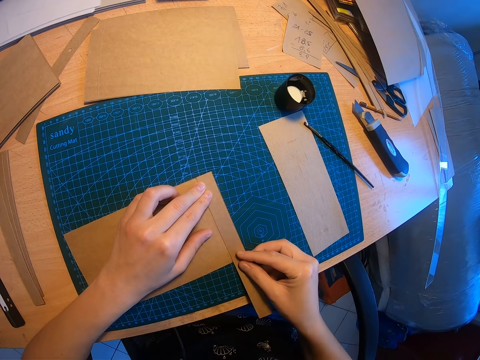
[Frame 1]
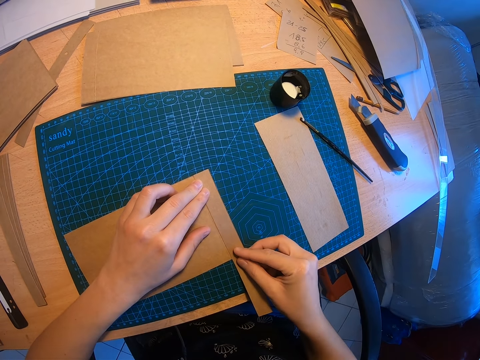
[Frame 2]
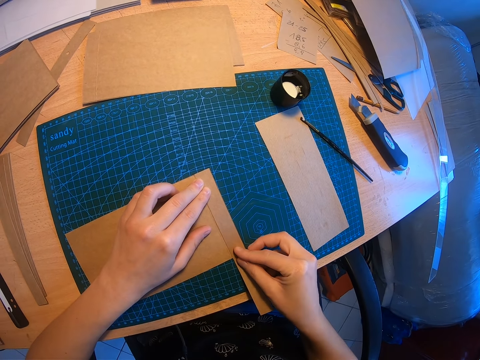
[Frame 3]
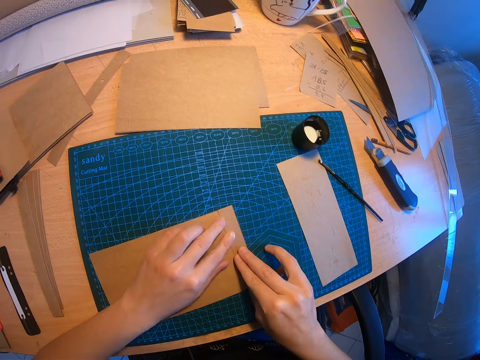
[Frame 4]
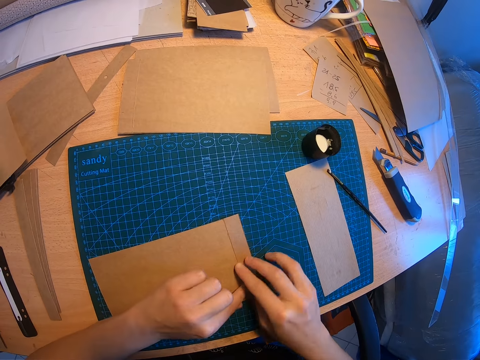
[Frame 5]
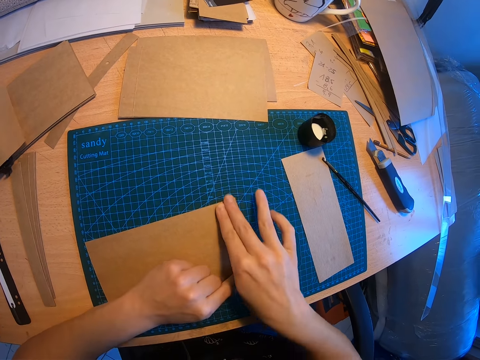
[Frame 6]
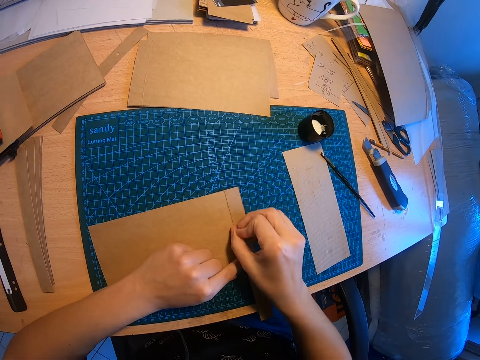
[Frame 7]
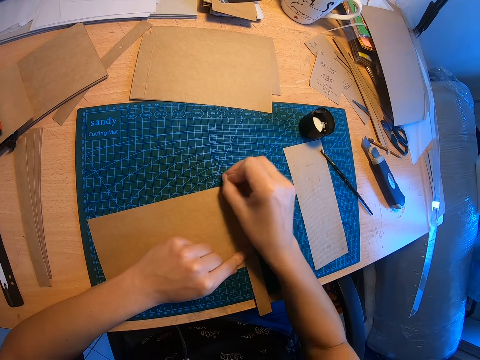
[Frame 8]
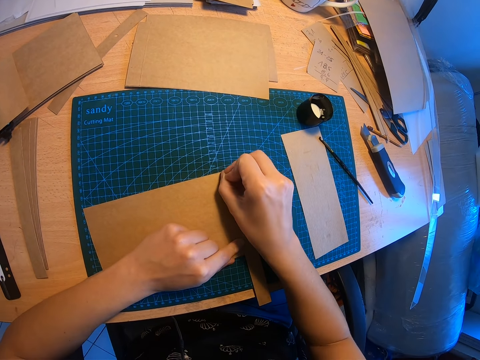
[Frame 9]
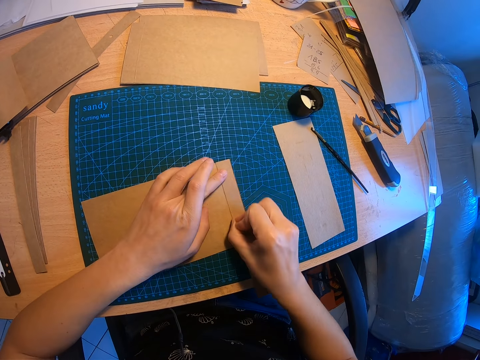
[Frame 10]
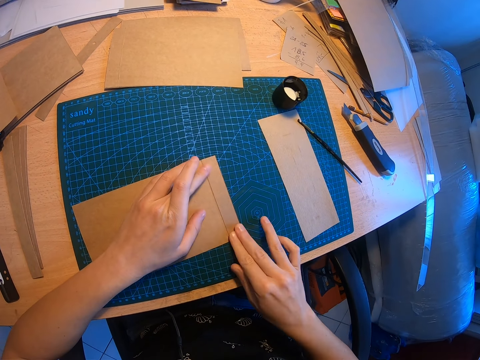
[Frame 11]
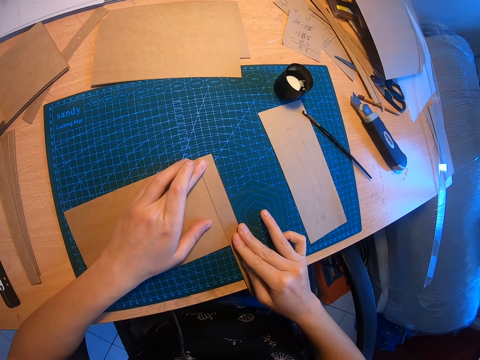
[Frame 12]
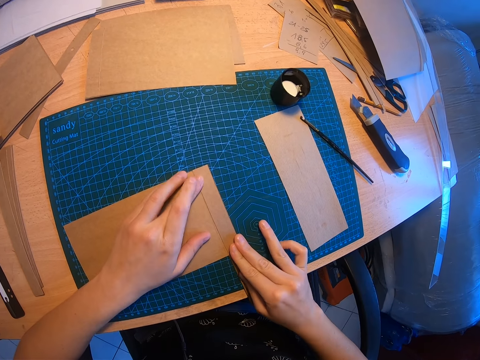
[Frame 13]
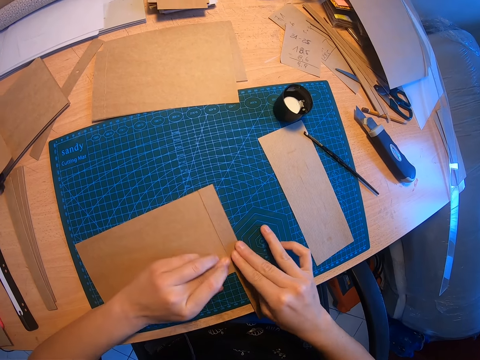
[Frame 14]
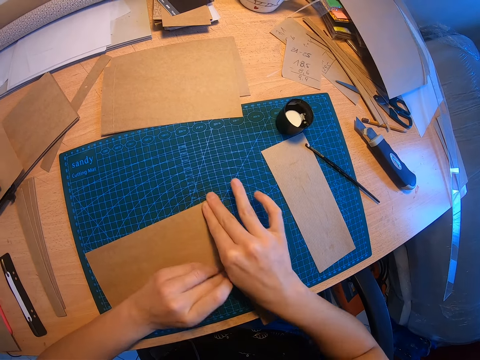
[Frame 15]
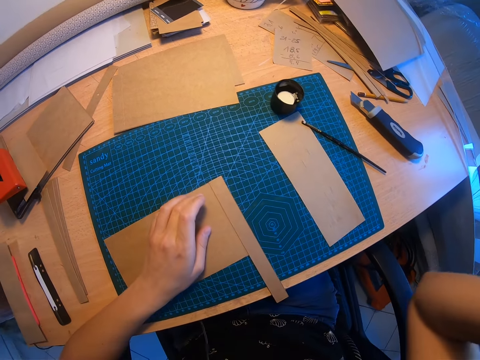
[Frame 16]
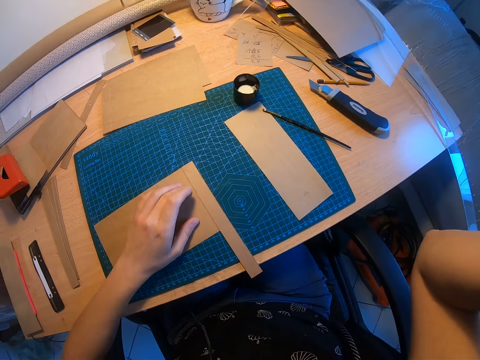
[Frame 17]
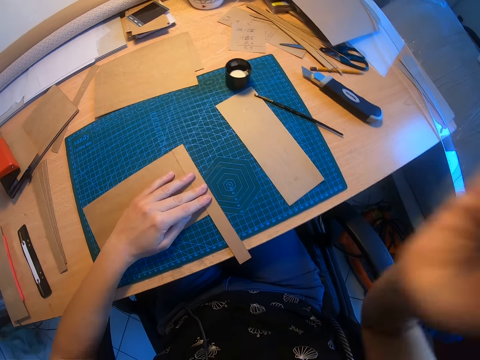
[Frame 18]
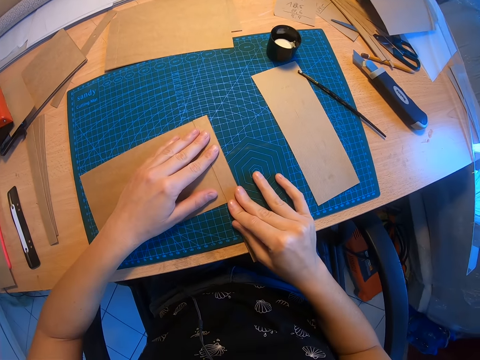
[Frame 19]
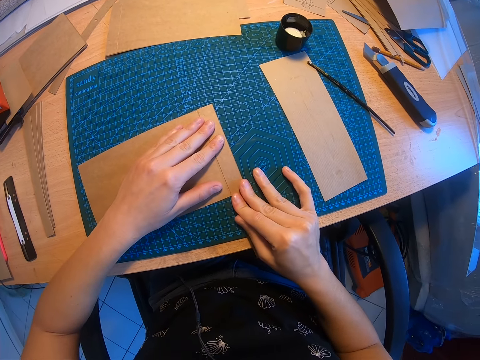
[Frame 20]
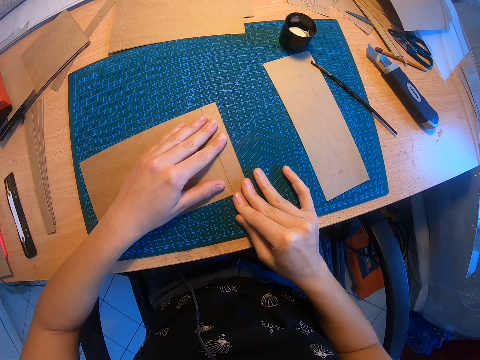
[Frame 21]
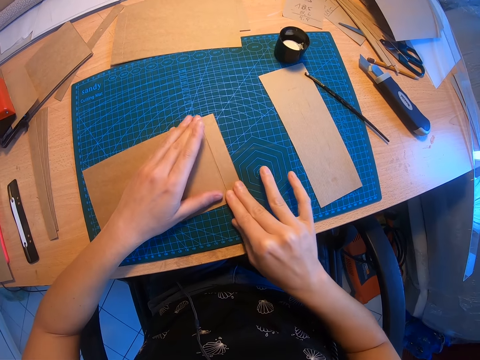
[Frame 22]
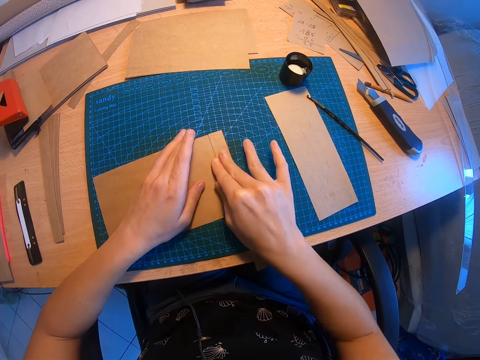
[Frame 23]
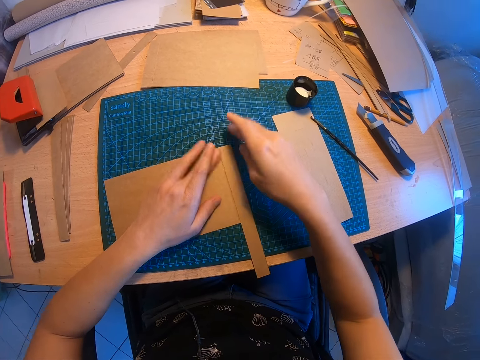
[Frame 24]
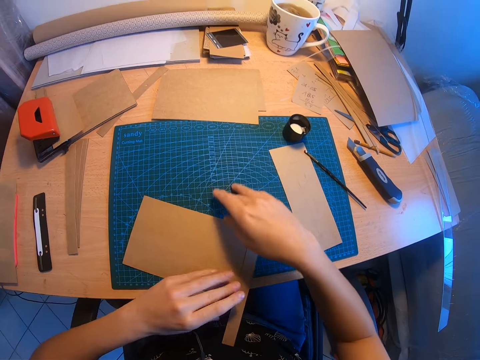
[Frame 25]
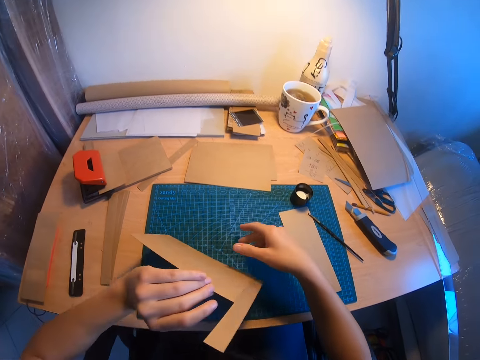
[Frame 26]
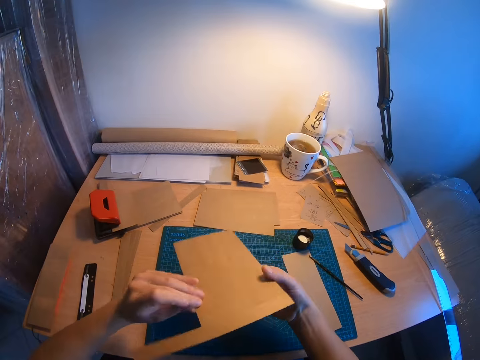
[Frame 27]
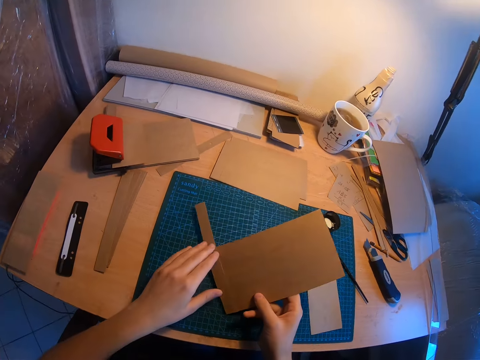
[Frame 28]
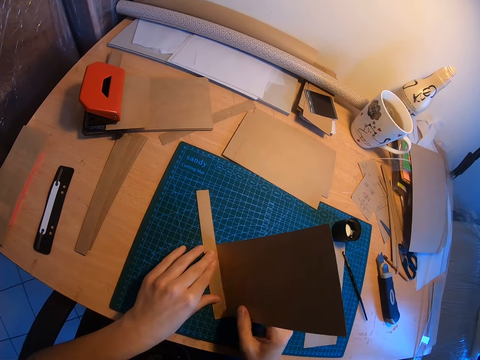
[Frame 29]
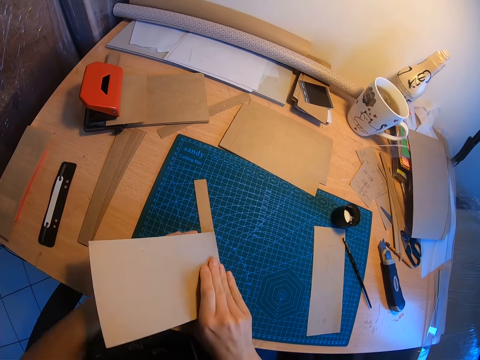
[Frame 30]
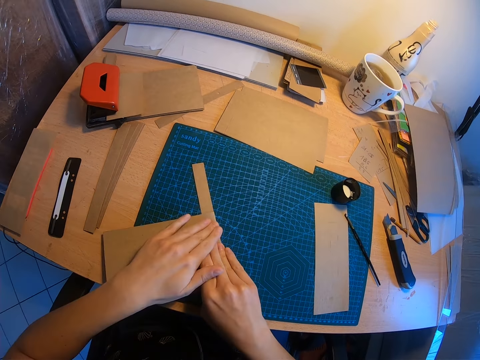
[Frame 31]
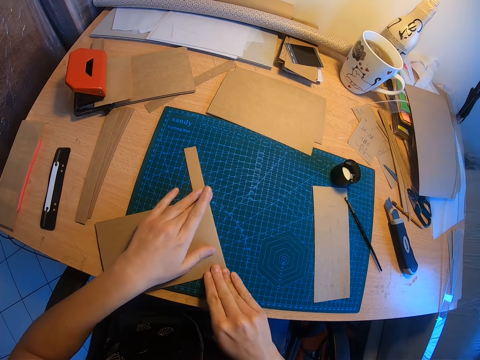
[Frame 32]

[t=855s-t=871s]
The camera wearer presses the papers together. She raises her right hand. She smoothens the piece of brown paper with her right hand. She returns her hand on the paper. She presses the papers together. She picks up the piece of brown paper from the desk, turns the piece of brown paper, drops the piece of brown paper and folds the piece of brown paper.

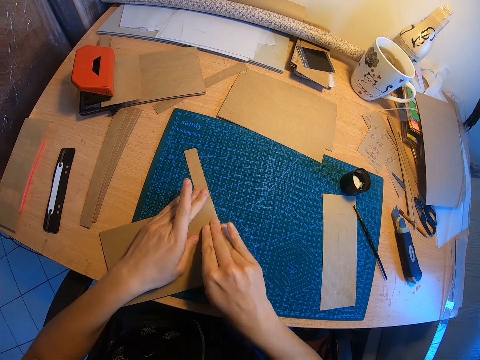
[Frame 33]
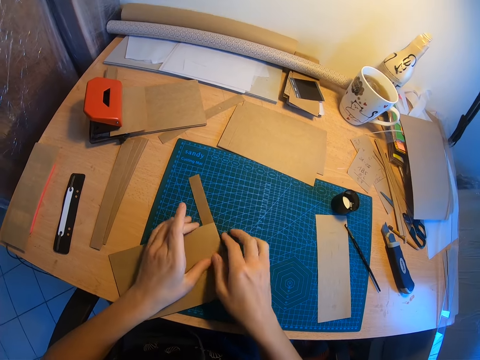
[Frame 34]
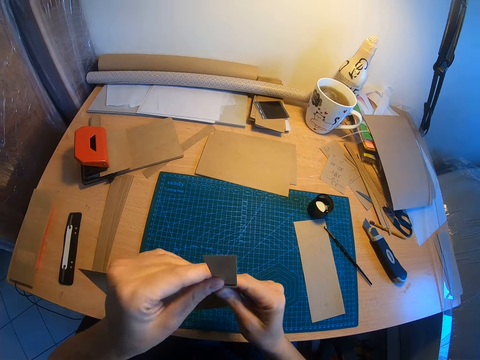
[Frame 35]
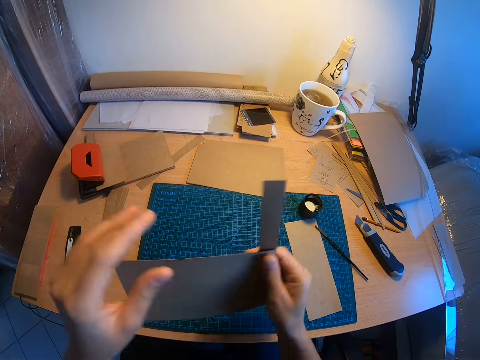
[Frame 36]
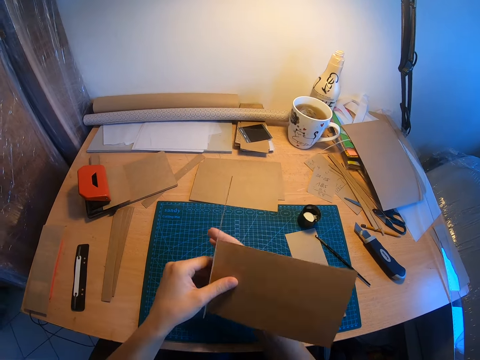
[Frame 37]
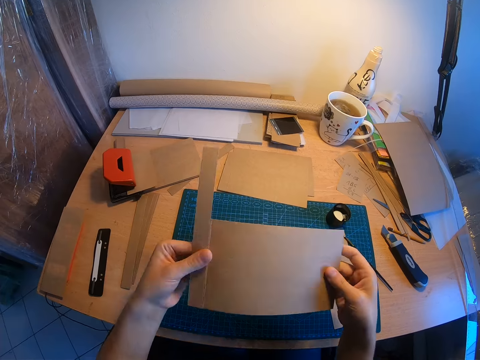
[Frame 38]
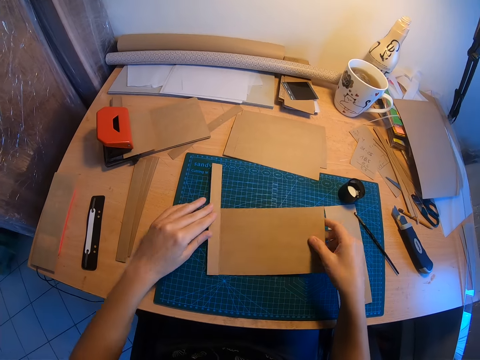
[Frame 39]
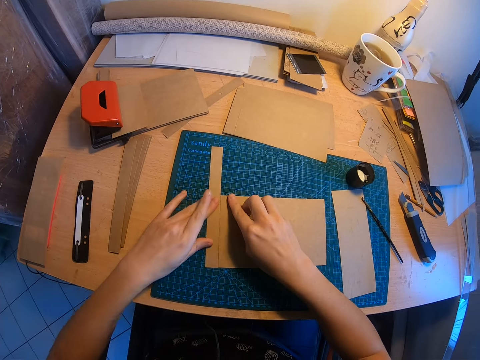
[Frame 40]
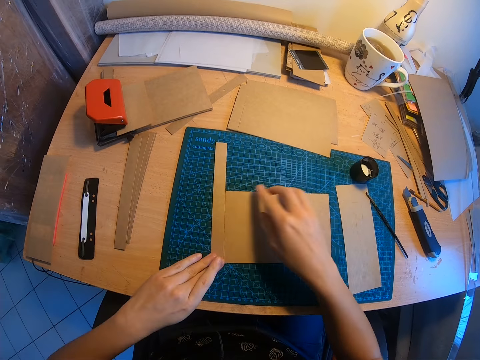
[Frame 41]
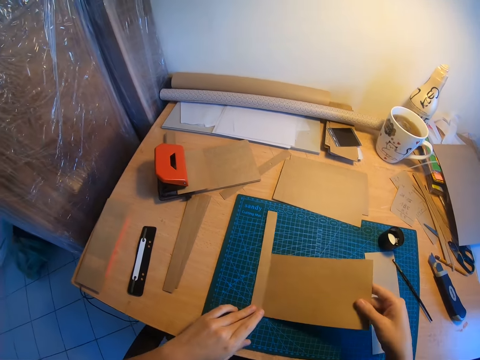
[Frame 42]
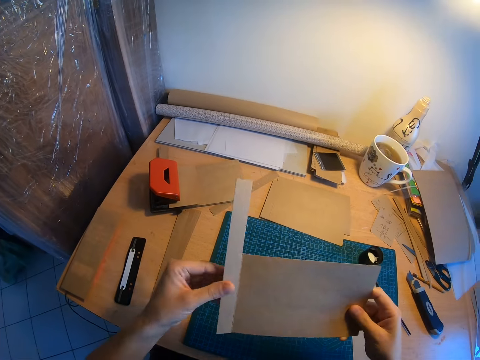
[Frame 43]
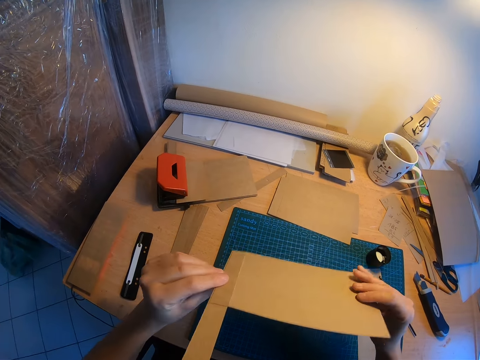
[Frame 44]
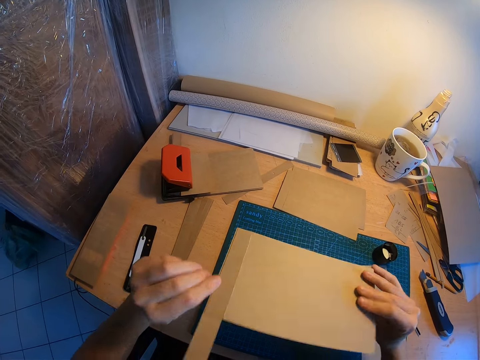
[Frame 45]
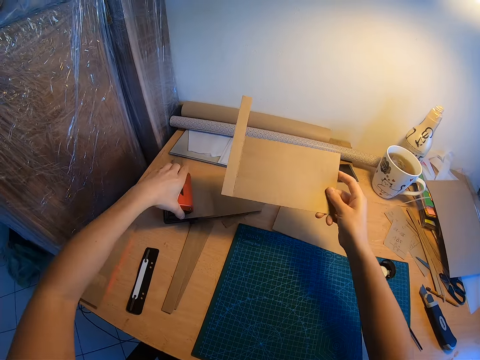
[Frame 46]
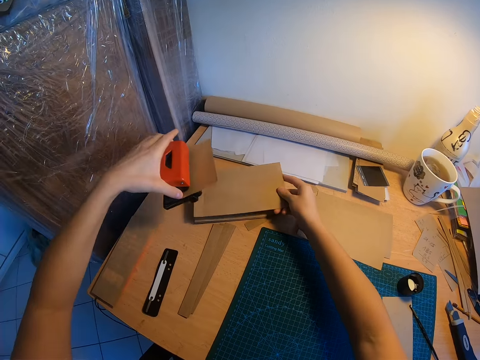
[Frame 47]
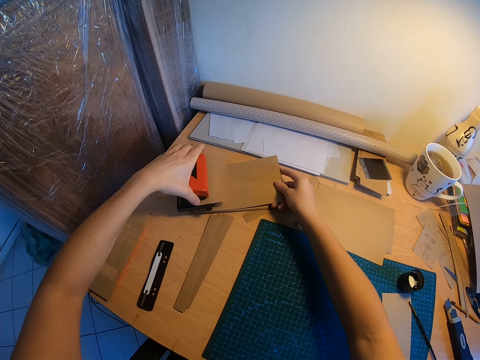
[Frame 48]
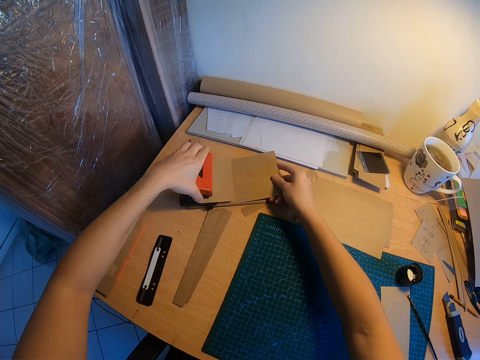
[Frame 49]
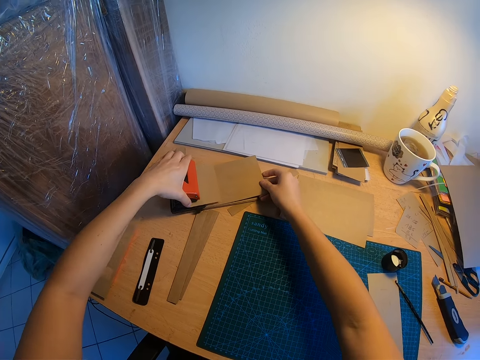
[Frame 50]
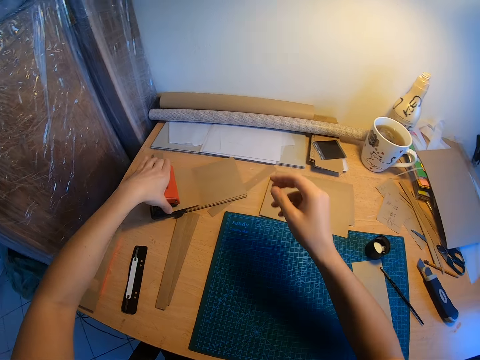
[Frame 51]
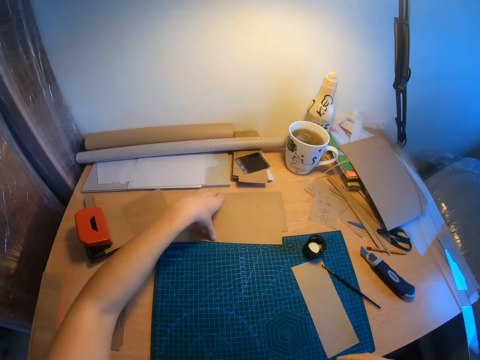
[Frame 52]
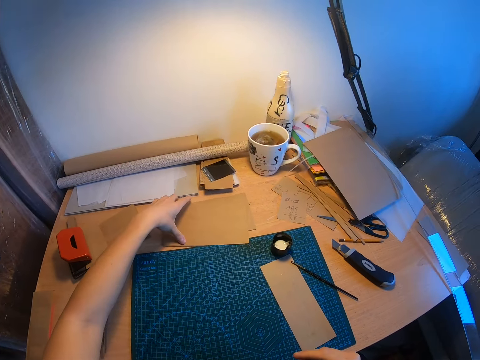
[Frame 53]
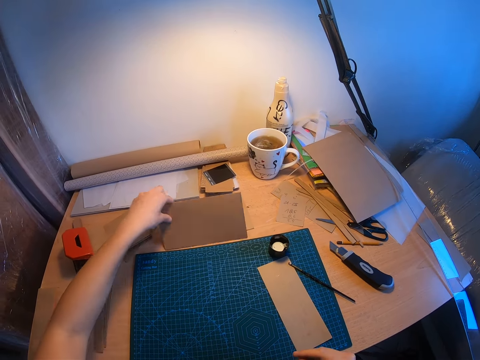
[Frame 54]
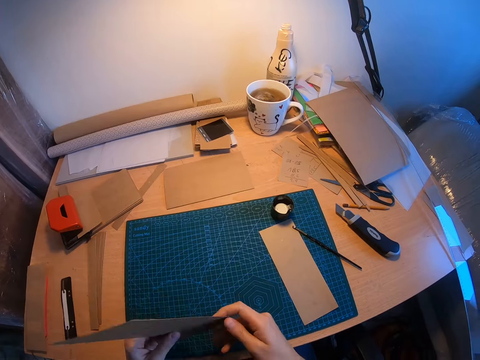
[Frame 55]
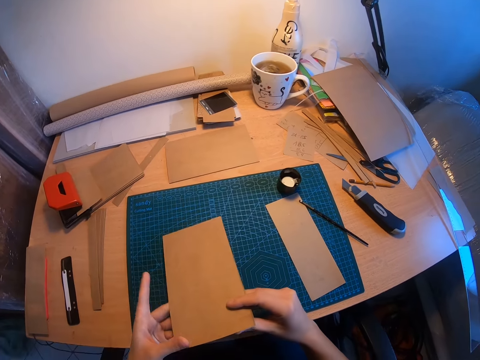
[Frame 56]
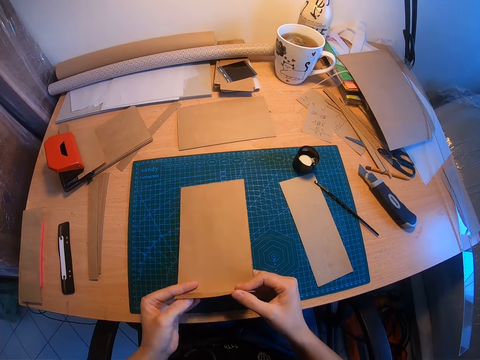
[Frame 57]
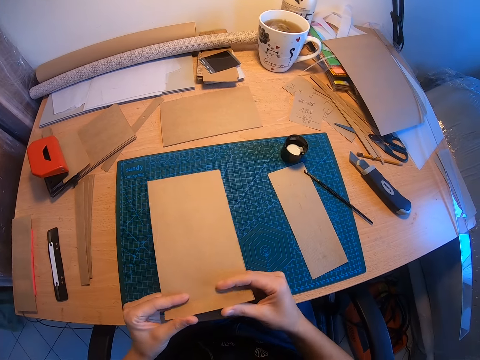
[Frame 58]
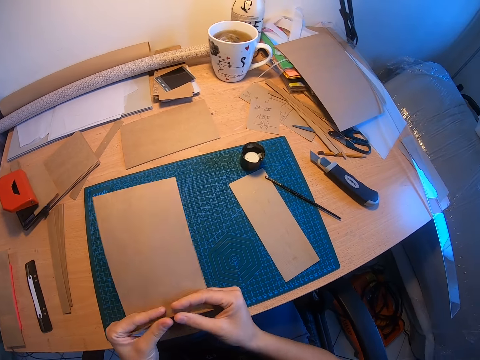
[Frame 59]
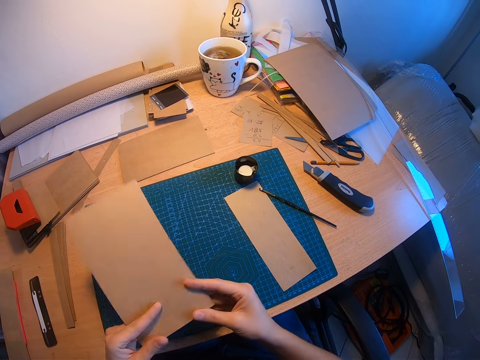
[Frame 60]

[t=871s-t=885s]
The camera wearer picks up the piece of brown paper from the desk. She presses the papers together. She turns the piece of brown paper. She looks at the papers. She drops the piece of brown paper on the desk. She smoothens the edge of the piece of brown paper. She presses the papers together. She picks up the piece of brown paper from the desk. She looks at the papers. She turns the piece of brown paper. She picks up an orange metal or paper punch from some brown papers with her left hand. She puts the papers aside. She places the piece of brown paper on top of them. She places the orange metal on the brown papers. She holds the papers down with the paper punch. She picks up a big piece of brown paper from the table with her left hand. She folds the edge of the big piece of brown paper with both hands.
